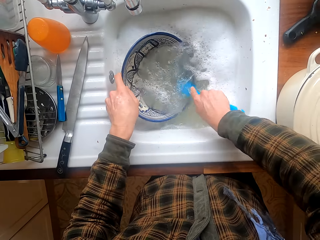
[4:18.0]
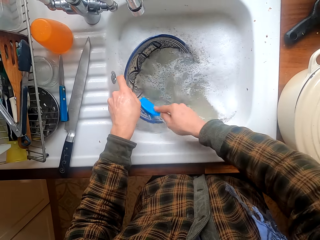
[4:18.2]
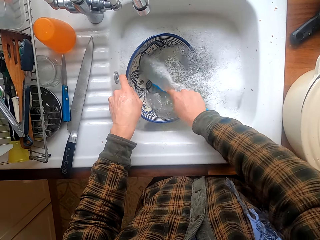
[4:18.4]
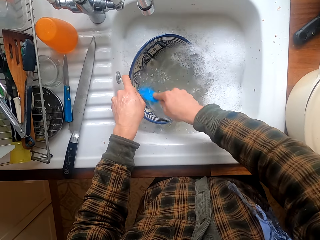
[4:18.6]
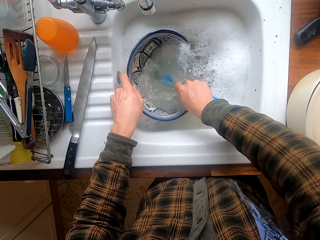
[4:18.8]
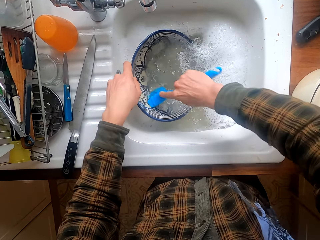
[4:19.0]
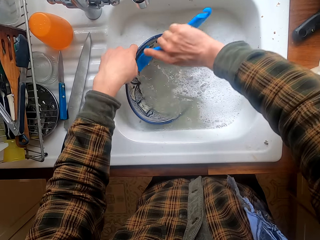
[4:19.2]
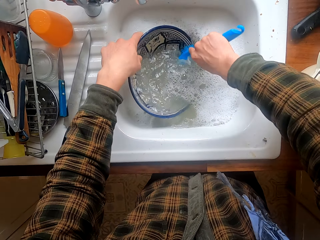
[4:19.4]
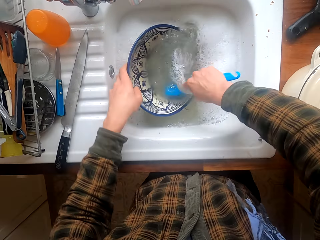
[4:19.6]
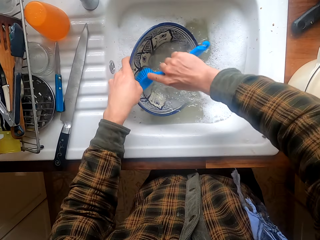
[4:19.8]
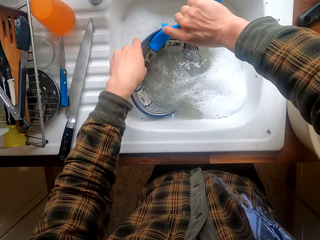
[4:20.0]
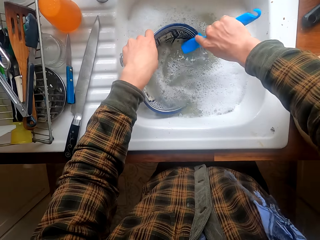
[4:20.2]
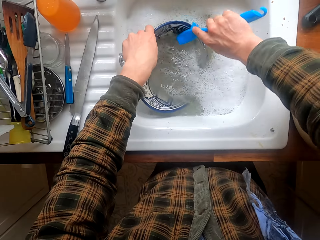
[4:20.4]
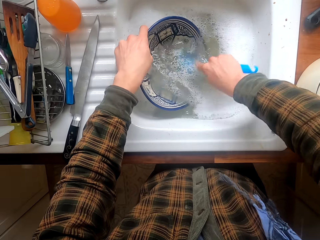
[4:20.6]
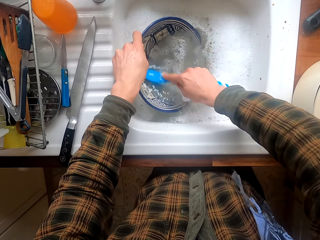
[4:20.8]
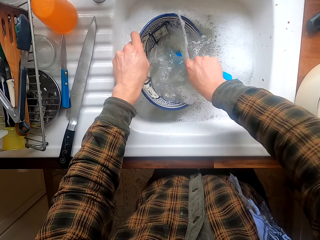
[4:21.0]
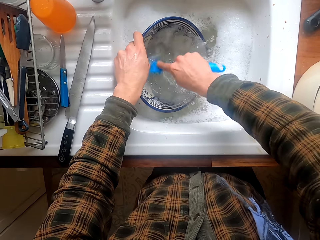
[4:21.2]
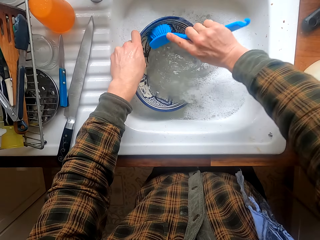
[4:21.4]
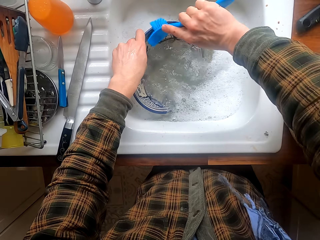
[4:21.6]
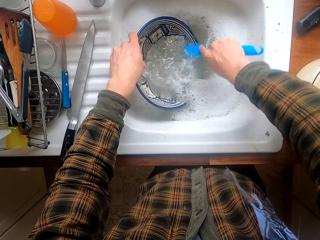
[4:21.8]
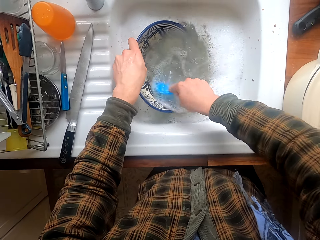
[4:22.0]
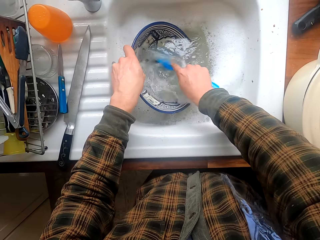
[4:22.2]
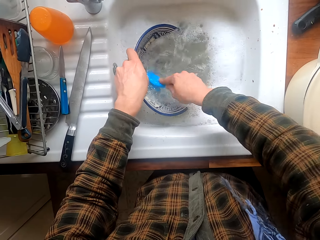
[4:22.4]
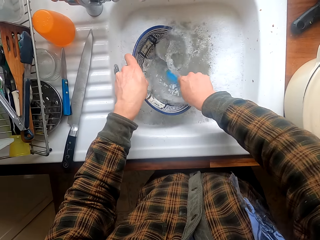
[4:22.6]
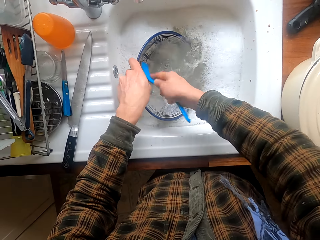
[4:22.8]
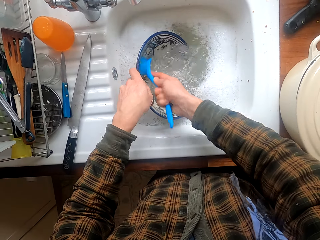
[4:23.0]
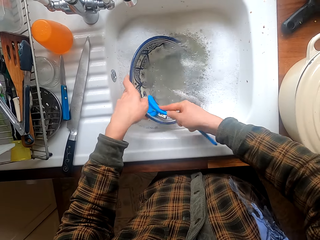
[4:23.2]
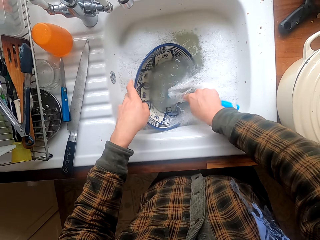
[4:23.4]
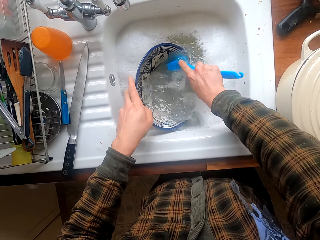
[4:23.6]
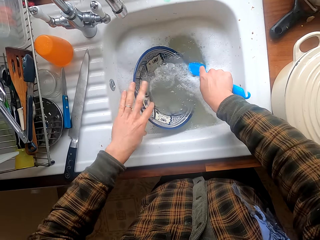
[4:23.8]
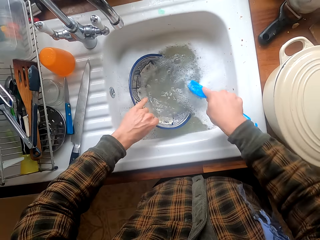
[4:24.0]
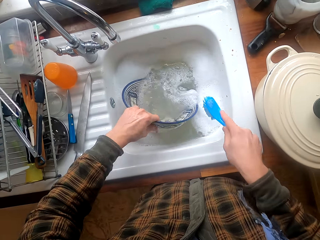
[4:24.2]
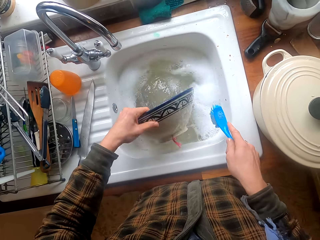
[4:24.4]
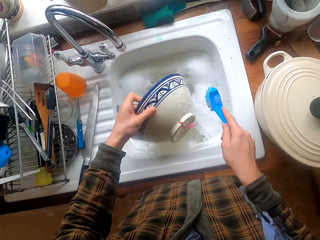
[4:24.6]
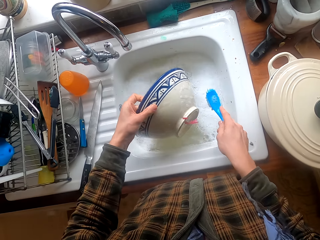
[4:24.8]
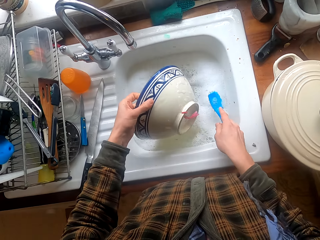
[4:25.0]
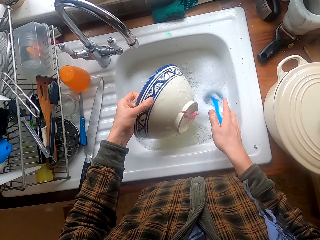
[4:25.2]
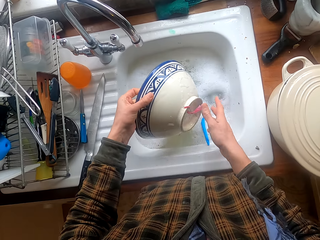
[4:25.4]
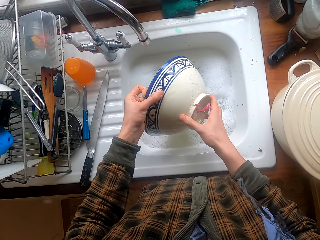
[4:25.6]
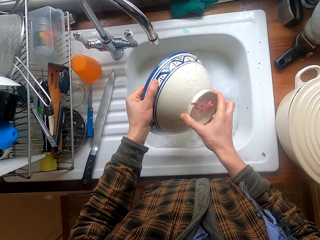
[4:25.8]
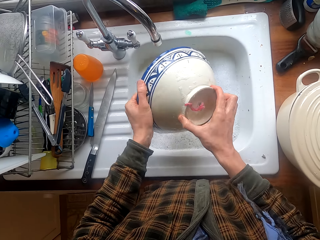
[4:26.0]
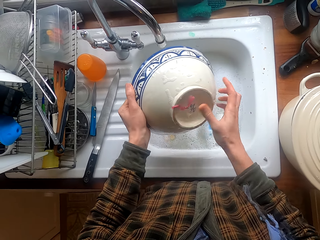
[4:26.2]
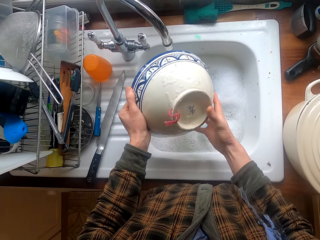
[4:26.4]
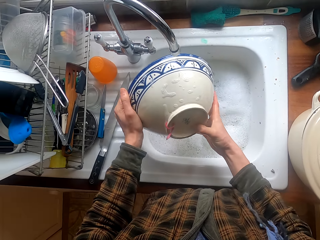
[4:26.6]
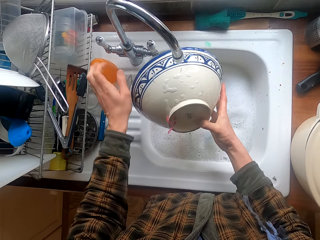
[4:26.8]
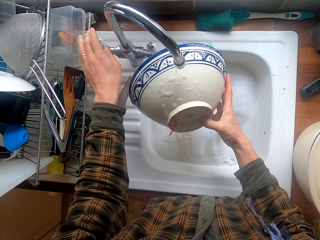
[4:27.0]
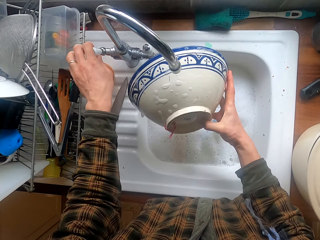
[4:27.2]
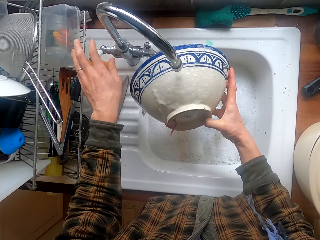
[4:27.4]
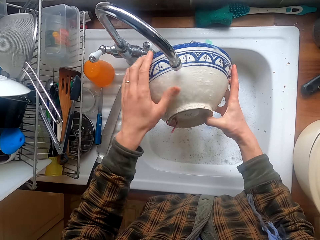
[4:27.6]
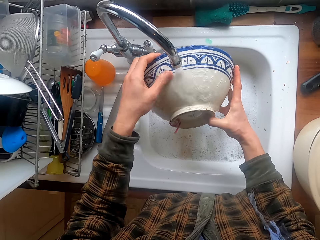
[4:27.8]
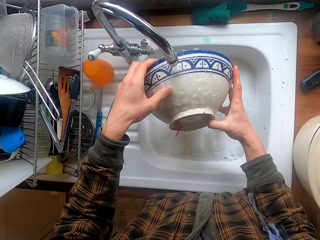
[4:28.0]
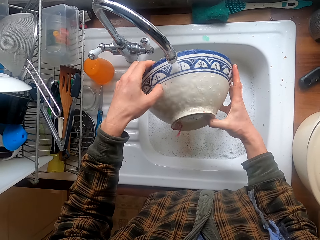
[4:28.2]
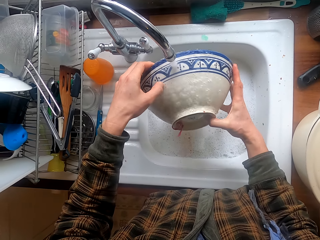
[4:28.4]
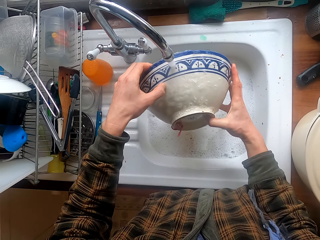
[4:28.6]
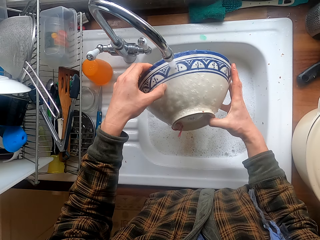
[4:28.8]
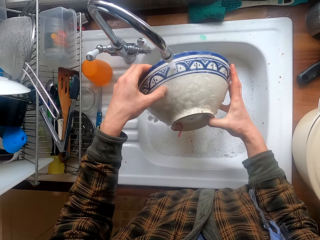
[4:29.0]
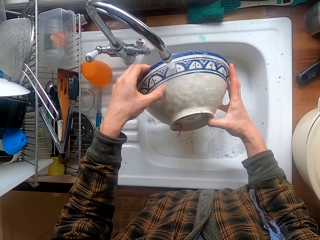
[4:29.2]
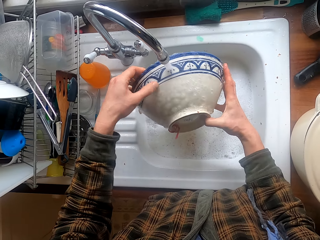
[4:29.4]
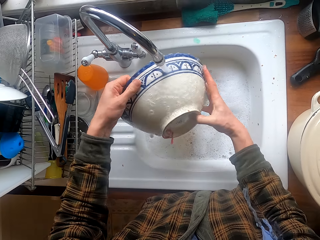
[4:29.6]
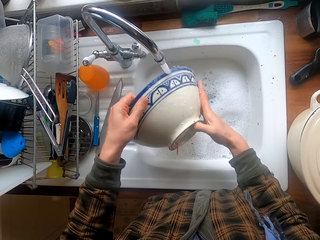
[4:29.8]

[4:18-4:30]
The camera wearer puts the brush in water. They look on the bowl. They open the tap. They rinse the bowl.

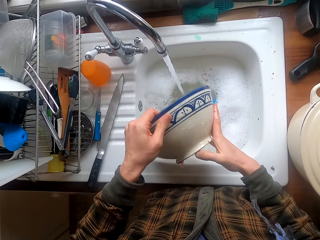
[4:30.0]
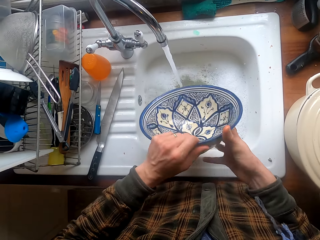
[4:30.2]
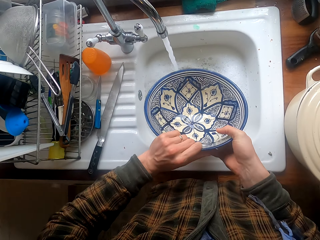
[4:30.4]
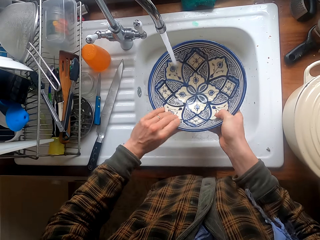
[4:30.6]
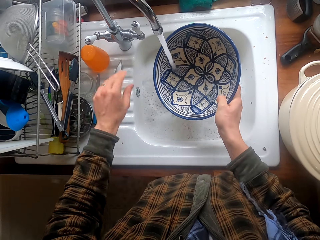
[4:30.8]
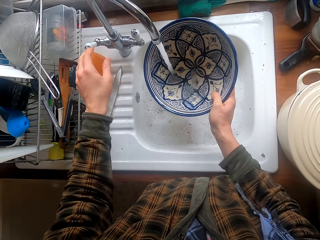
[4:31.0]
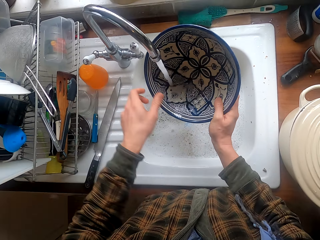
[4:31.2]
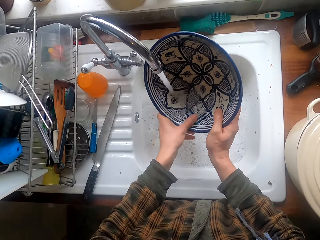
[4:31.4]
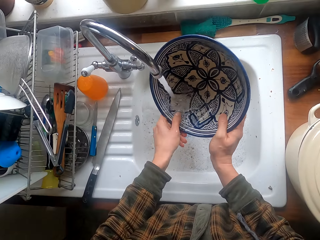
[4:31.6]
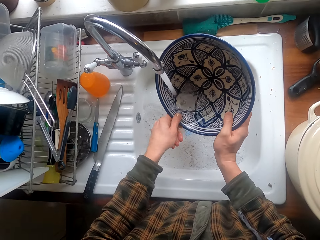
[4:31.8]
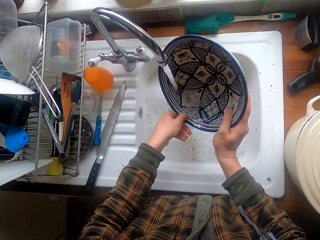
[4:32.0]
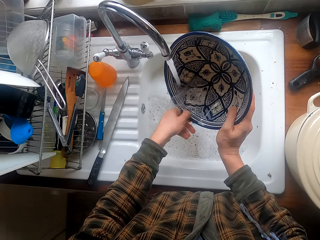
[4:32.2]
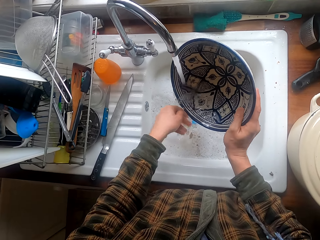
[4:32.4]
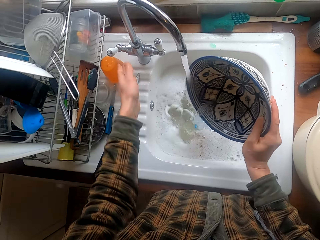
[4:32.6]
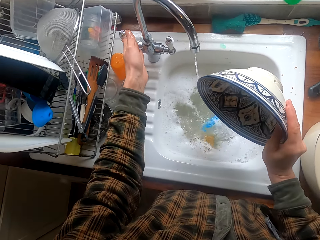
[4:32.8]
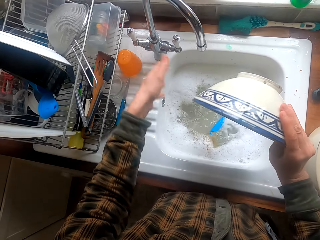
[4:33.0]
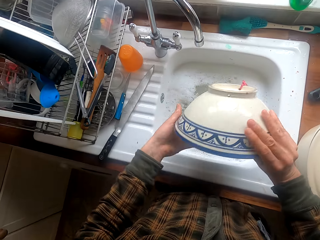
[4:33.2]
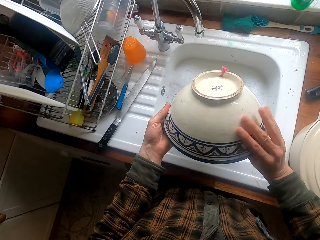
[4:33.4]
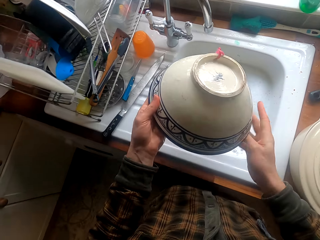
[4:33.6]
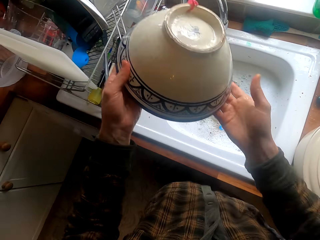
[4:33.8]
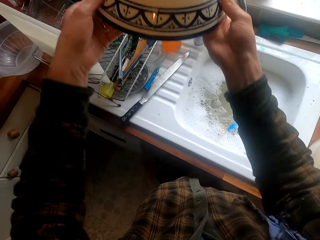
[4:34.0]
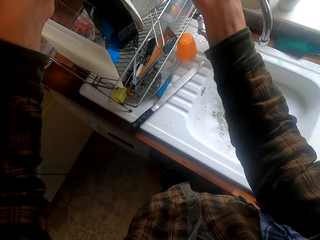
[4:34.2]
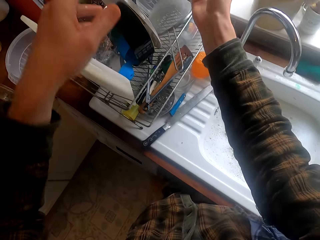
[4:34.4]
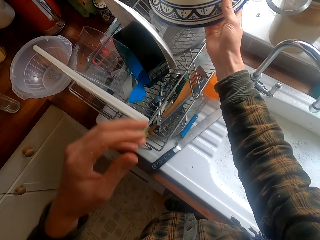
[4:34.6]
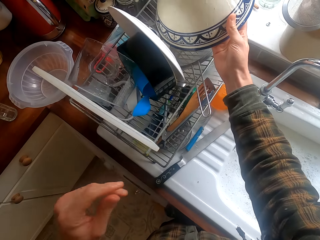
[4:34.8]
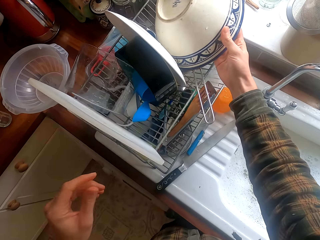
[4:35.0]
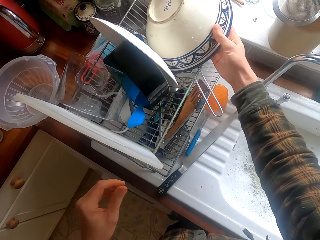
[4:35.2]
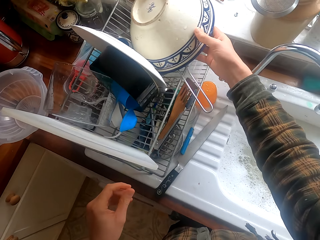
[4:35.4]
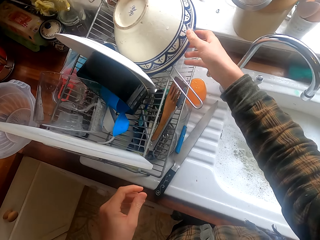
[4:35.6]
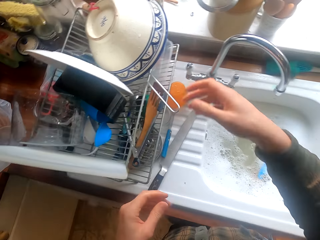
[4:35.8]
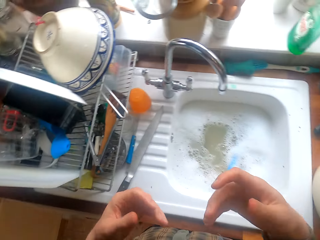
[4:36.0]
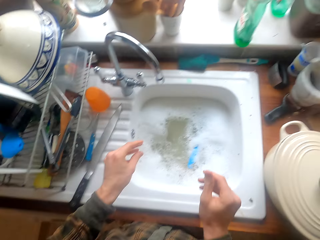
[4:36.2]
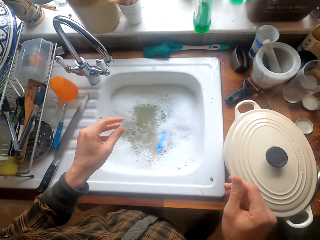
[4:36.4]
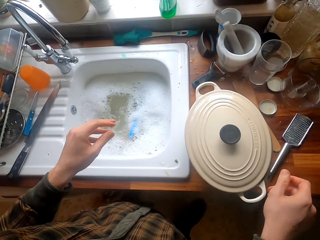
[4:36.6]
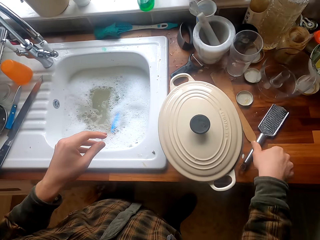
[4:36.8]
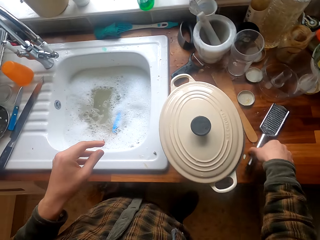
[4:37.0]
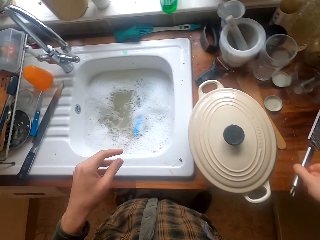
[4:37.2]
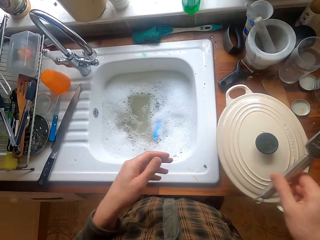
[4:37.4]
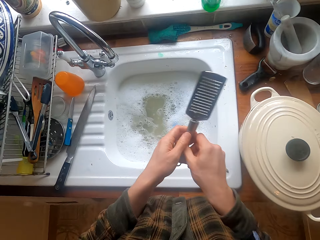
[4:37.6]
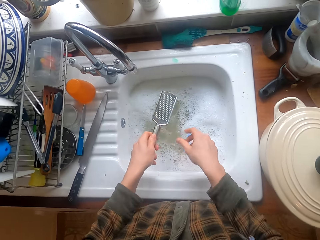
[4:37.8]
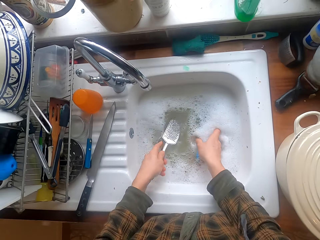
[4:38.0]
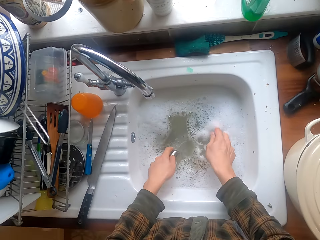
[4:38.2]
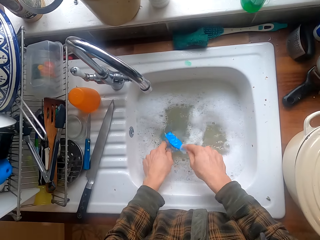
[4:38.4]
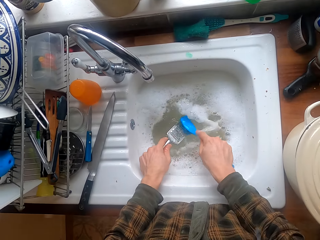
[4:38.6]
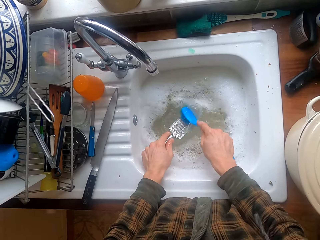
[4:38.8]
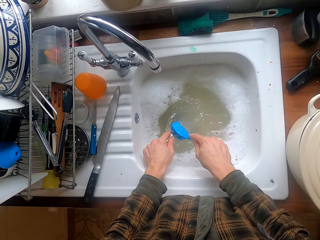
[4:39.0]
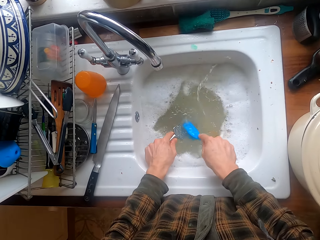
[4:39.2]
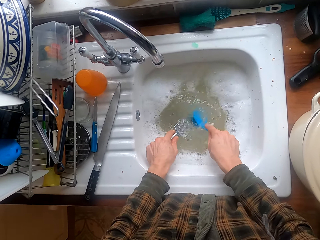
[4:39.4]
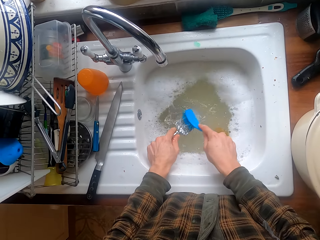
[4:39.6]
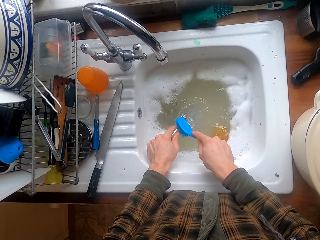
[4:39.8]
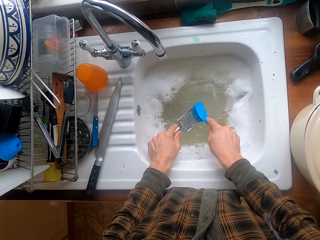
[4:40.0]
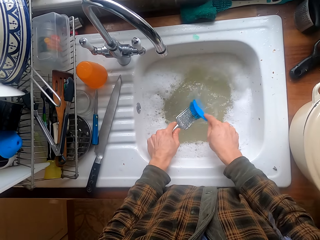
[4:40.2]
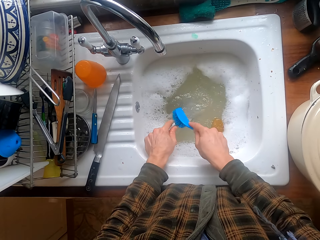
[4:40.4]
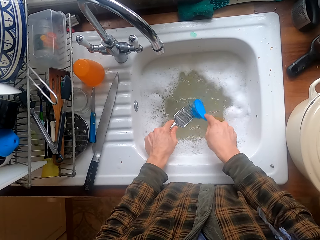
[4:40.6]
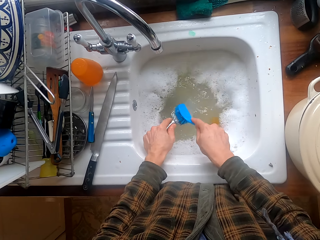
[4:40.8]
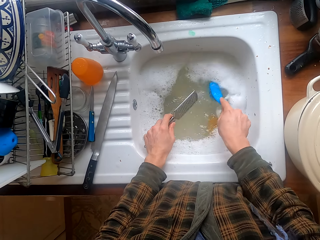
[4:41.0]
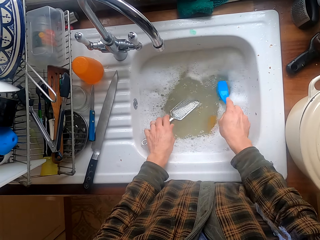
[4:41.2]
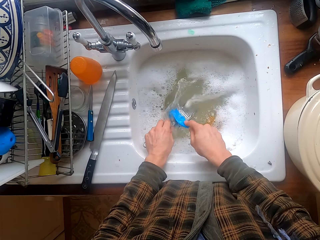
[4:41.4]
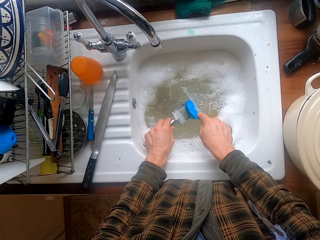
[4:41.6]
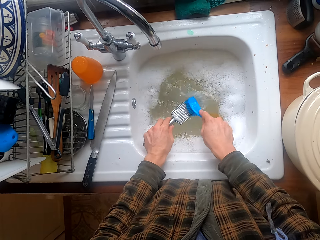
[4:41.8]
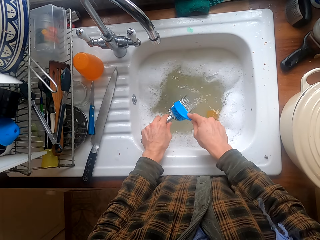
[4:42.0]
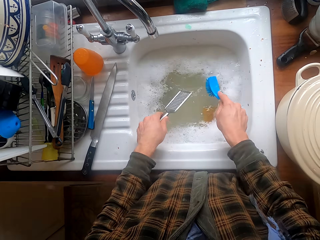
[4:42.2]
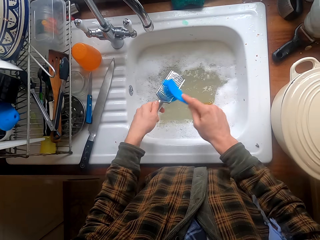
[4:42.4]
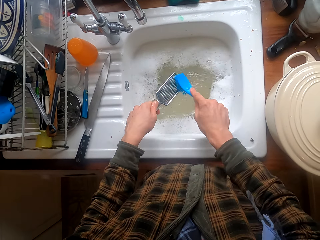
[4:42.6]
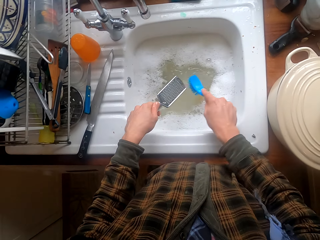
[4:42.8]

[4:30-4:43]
The camera wearer stretches a hand. They rinse the bowl. They close the tap. They put the bowl in the dish rack. They remove excess water from their hands. They take a grater and wash the grater.
